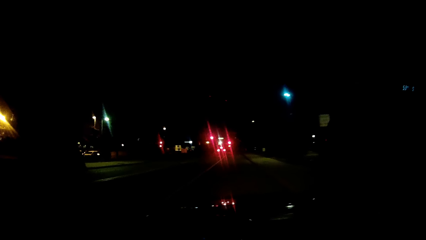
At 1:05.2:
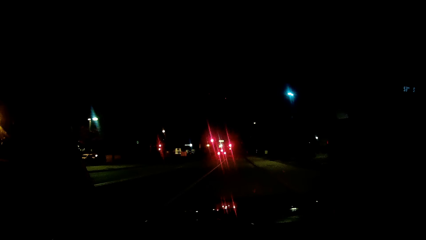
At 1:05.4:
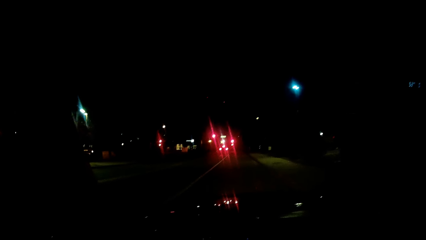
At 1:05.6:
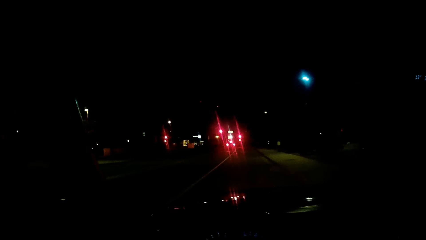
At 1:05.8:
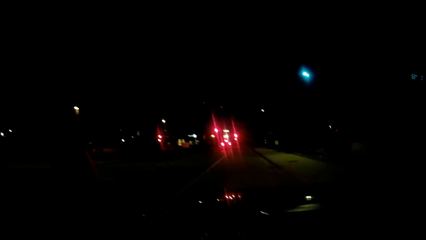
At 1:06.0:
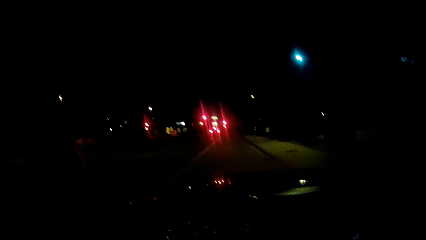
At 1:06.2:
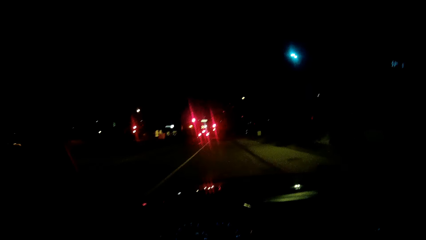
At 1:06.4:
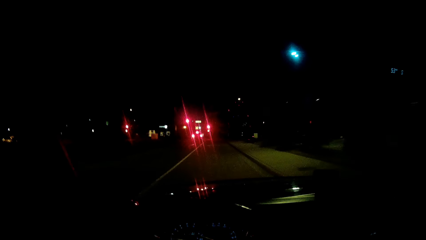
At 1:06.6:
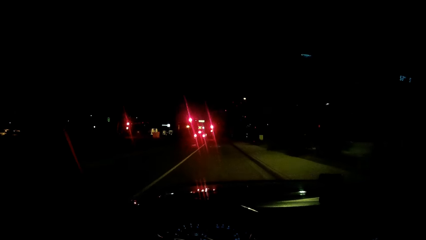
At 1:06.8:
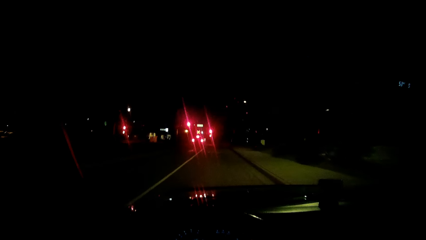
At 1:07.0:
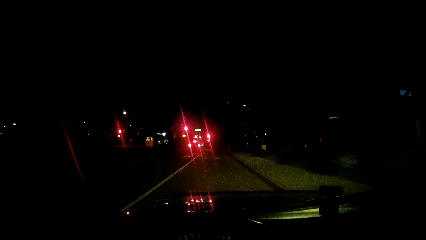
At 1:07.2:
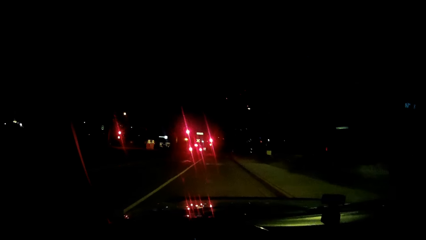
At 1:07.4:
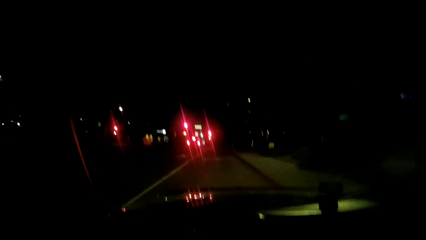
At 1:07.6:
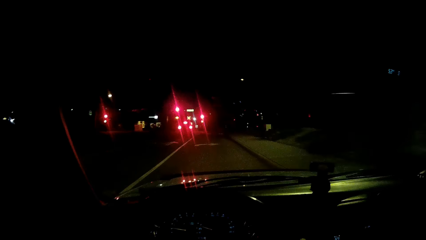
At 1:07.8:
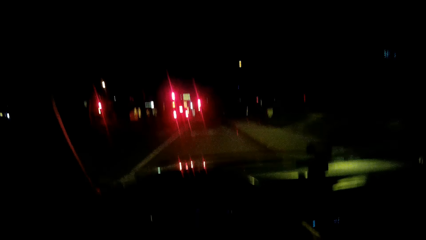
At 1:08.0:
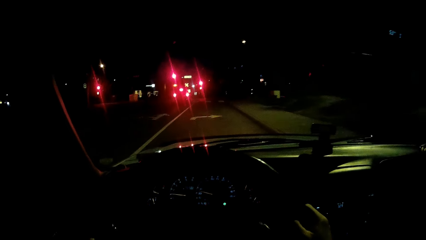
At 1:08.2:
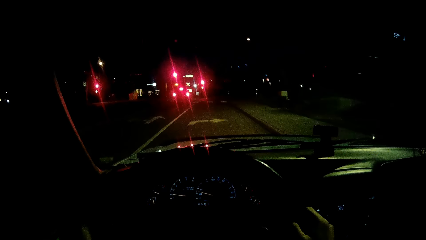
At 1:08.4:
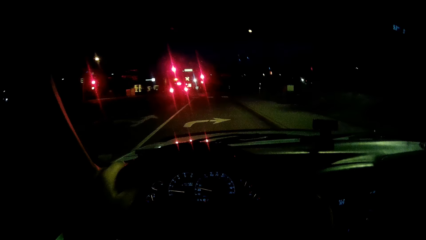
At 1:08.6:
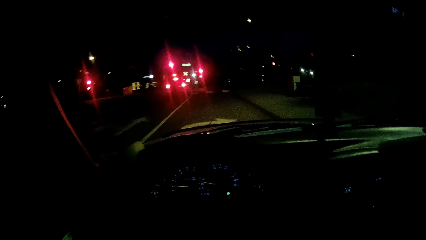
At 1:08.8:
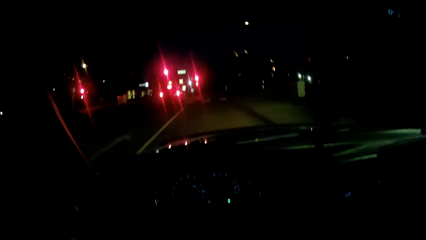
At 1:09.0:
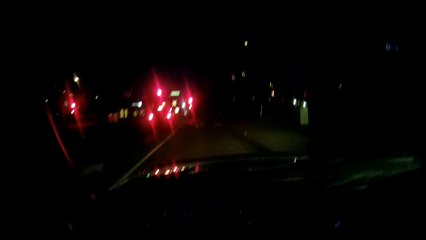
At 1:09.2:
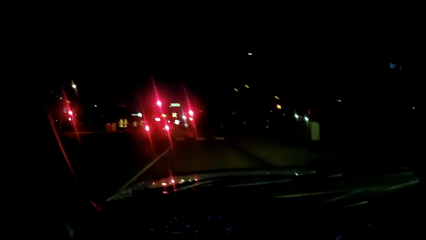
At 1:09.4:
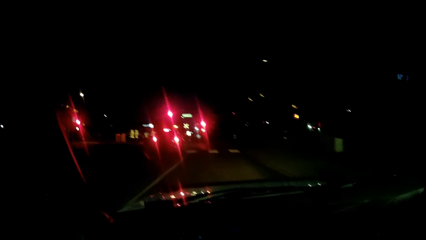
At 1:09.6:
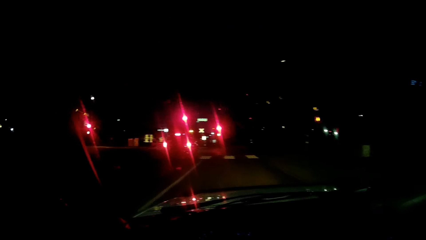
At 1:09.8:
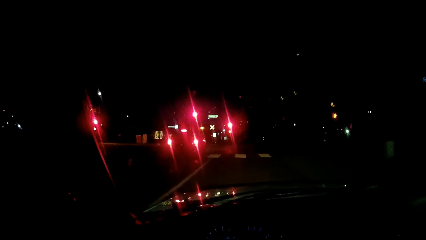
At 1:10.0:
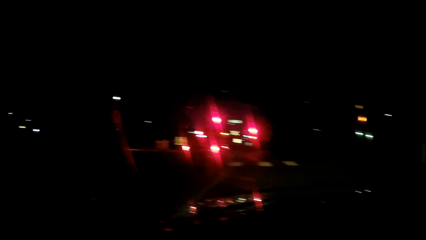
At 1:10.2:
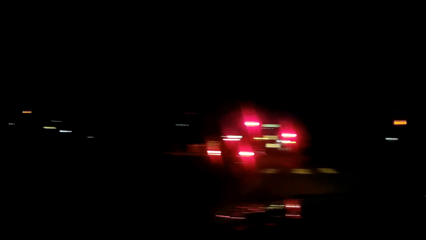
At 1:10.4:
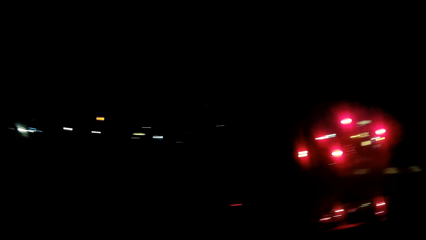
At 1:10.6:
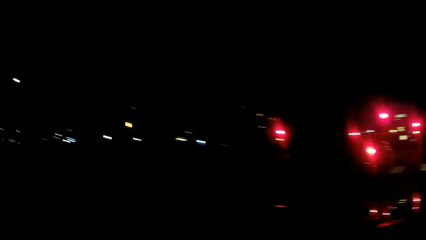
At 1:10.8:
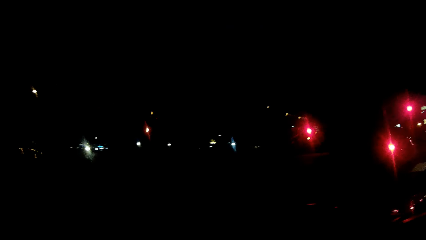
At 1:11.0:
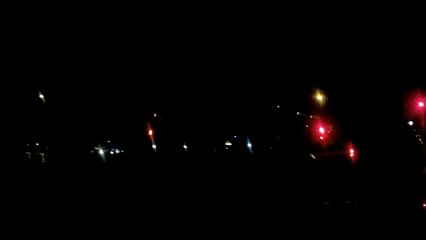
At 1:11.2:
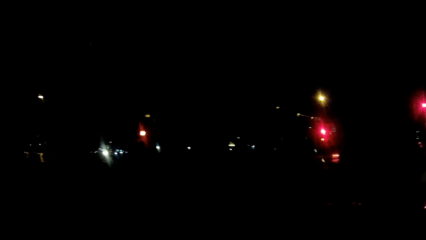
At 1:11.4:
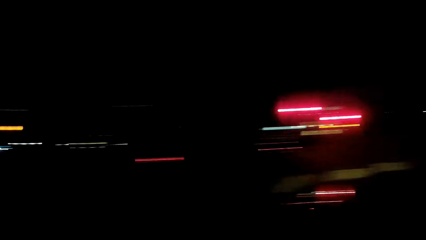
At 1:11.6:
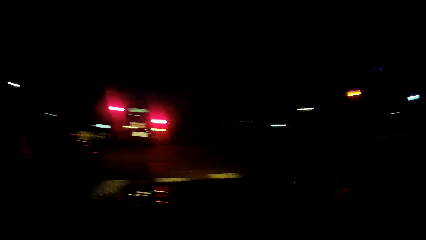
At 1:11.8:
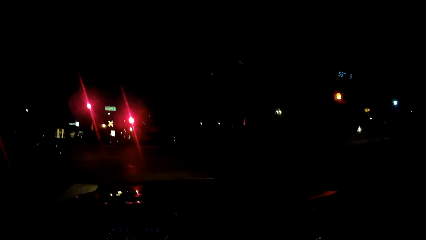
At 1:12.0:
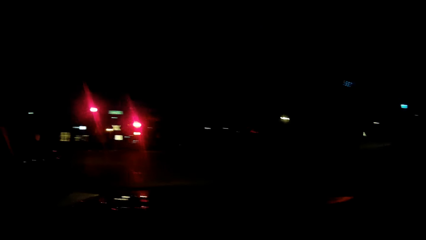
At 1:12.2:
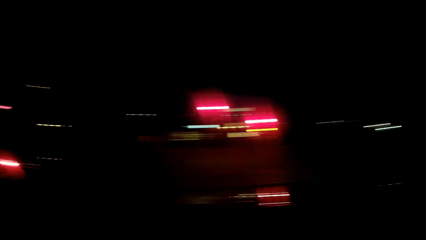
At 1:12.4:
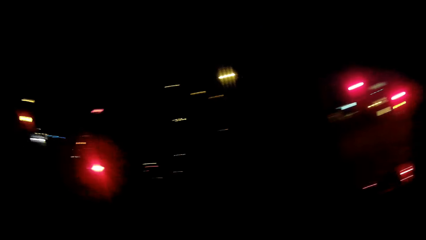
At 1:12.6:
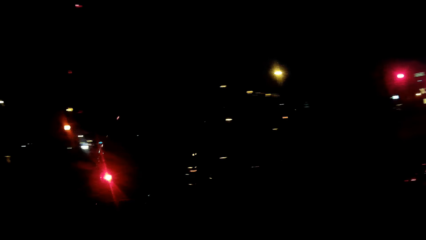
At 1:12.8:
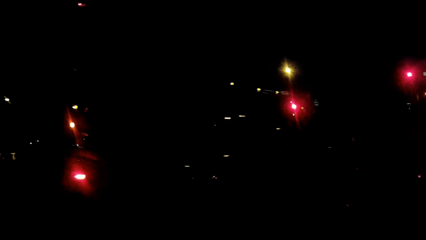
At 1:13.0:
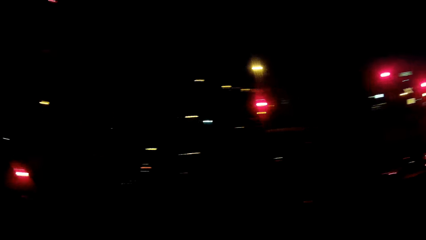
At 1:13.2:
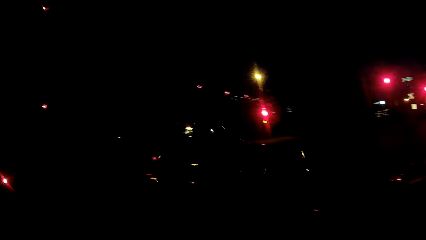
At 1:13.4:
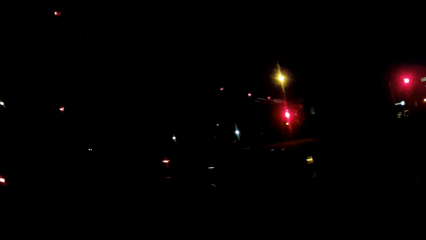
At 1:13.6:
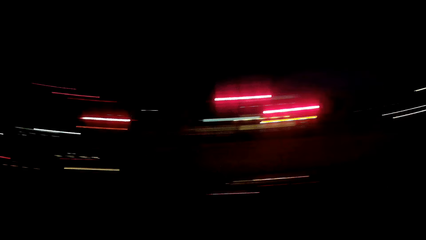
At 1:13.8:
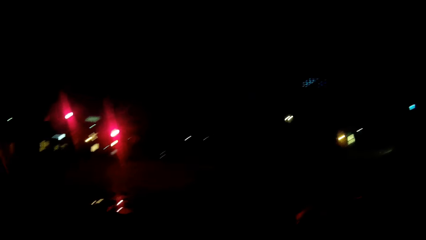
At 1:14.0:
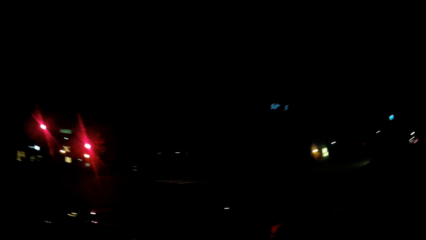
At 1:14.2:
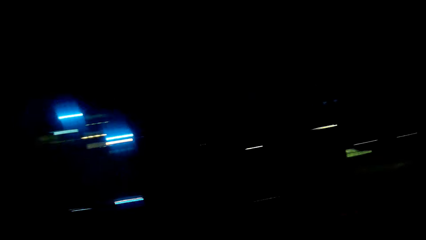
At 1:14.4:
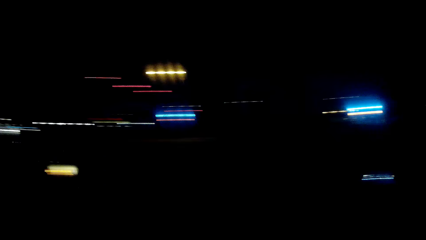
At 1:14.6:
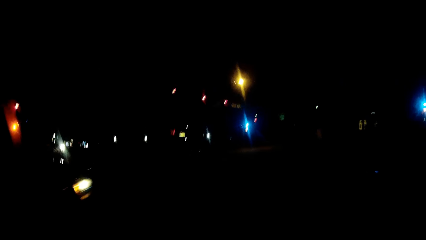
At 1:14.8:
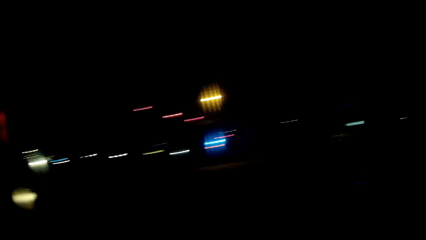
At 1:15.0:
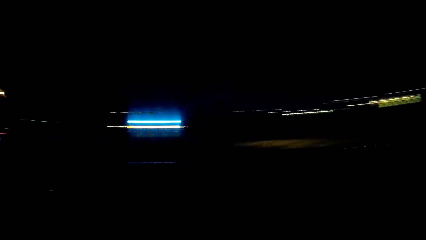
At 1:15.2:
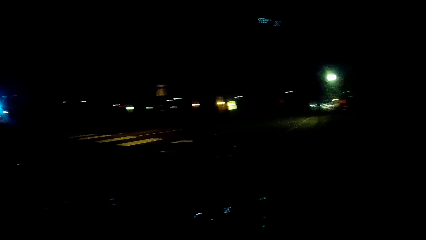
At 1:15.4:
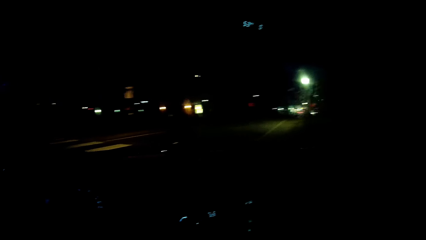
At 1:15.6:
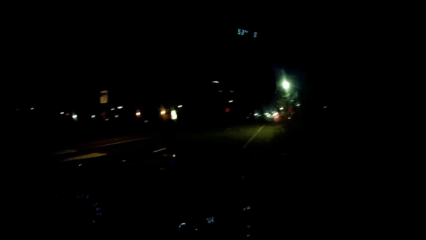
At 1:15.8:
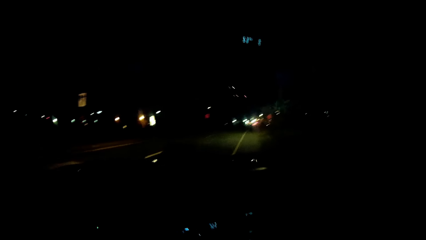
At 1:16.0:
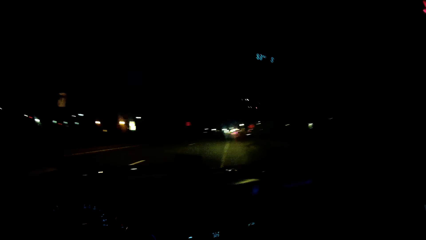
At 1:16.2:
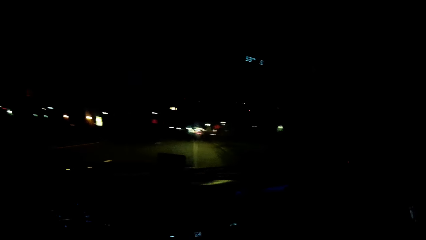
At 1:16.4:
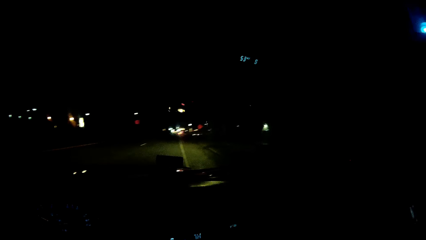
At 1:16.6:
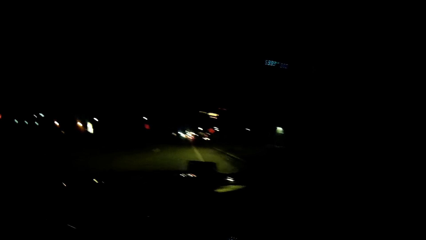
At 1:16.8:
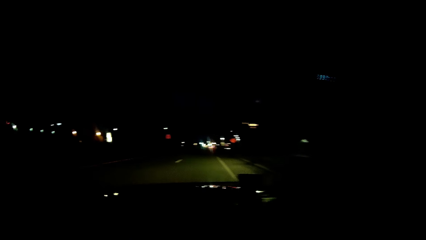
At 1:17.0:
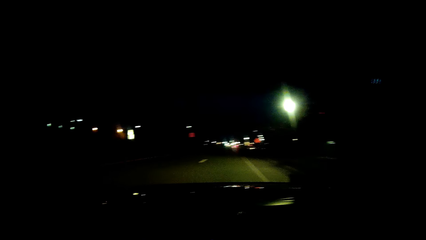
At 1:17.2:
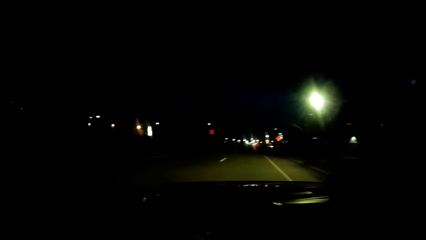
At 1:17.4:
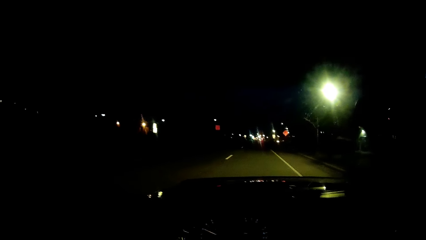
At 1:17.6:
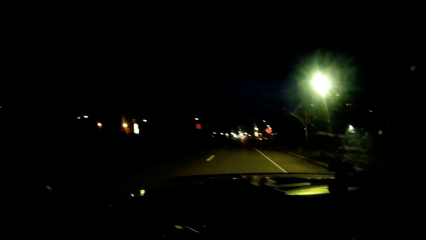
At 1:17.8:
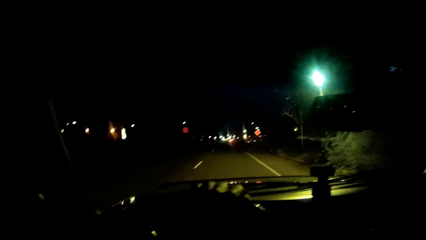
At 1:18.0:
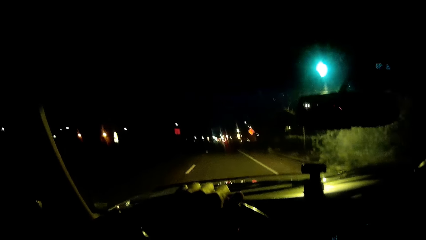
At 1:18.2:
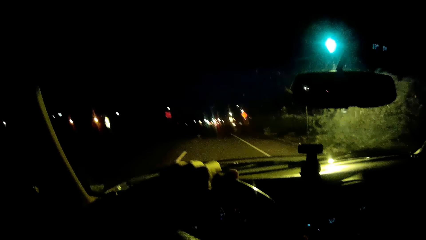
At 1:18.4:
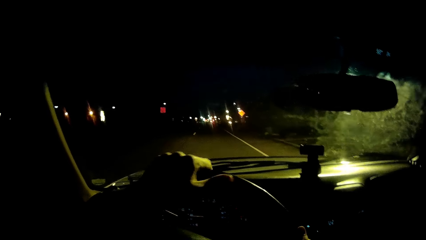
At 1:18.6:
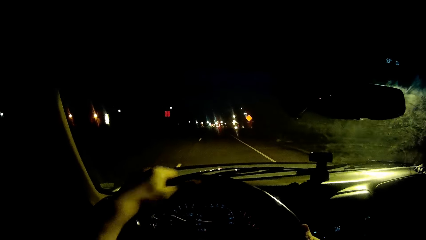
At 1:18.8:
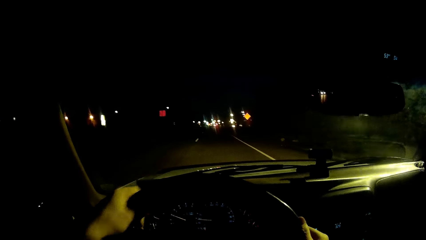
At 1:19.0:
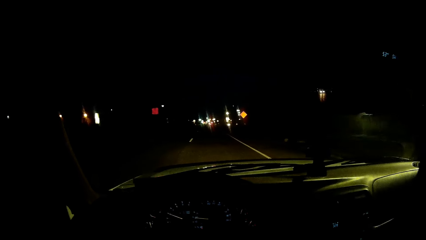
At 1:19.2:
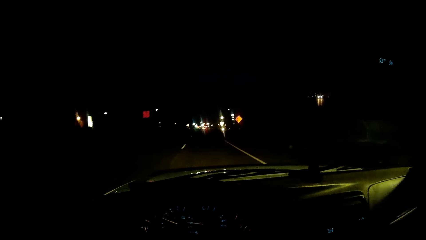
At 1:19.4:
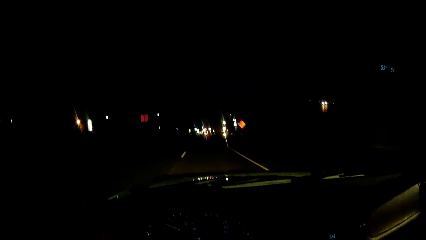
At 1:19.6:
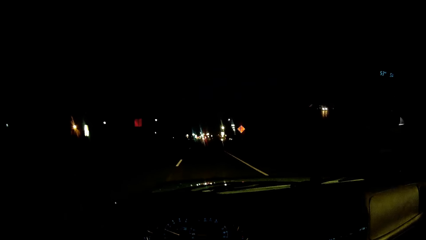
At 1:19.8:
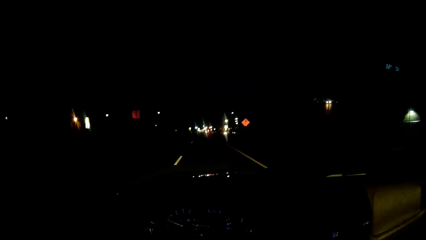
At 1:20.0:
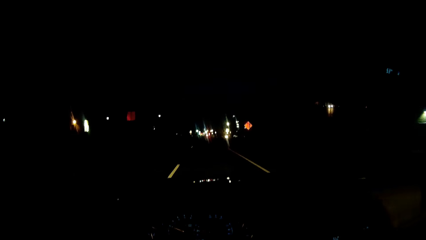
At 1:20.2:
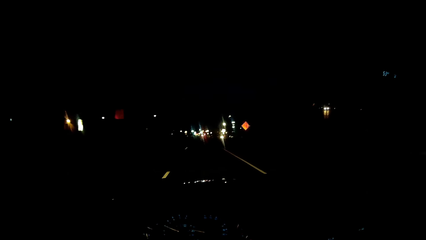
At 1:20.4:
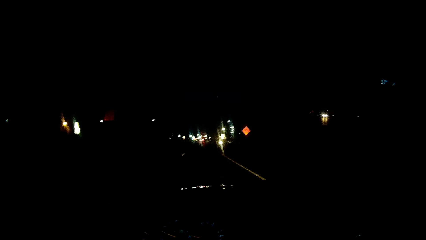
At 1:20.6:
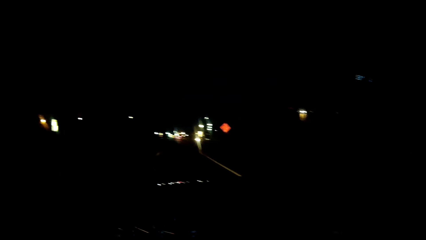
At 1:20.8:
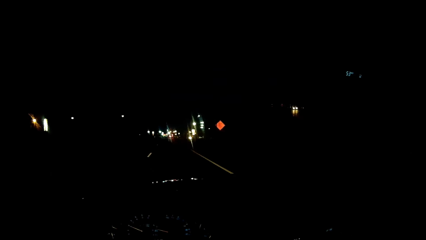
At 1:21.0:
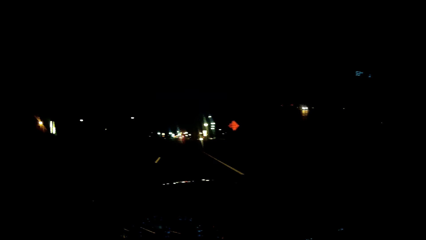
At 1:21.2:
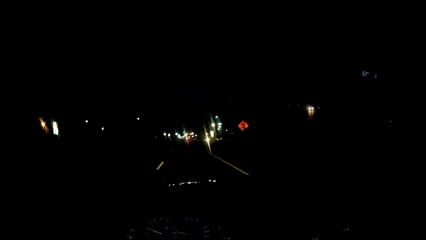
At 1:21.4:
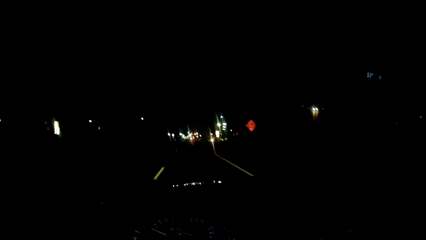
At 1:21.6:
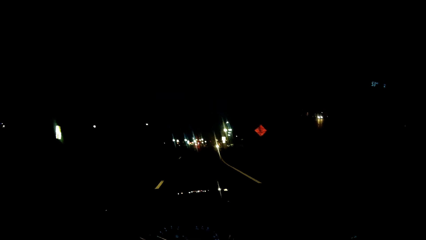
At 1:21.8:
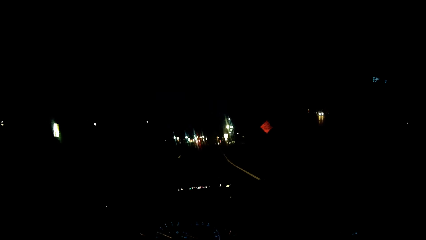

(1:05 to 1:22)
The camera wearer drives past a car. They look around.
